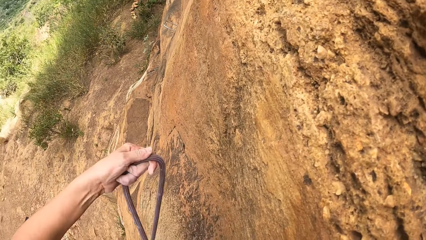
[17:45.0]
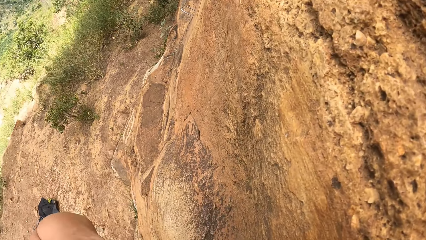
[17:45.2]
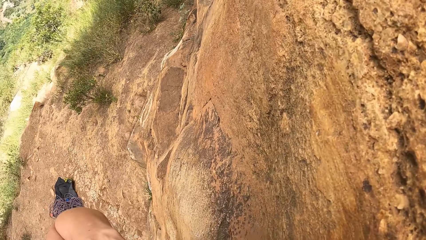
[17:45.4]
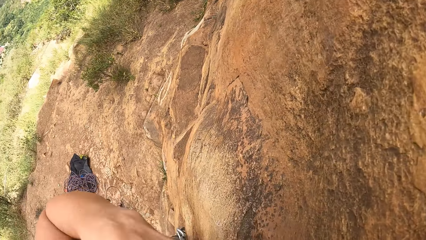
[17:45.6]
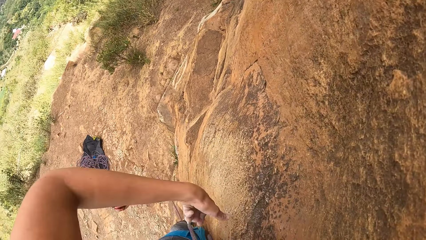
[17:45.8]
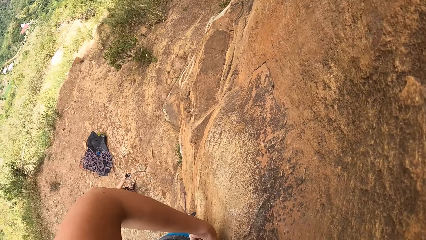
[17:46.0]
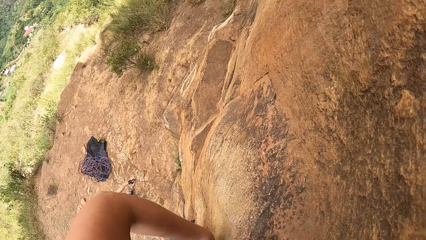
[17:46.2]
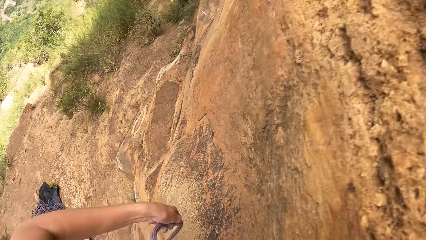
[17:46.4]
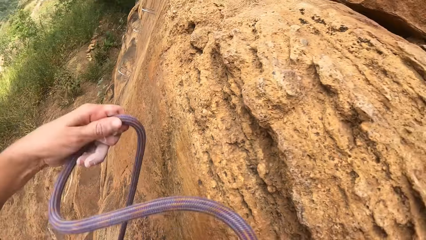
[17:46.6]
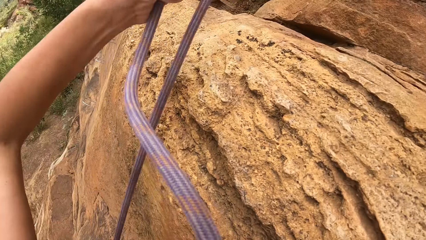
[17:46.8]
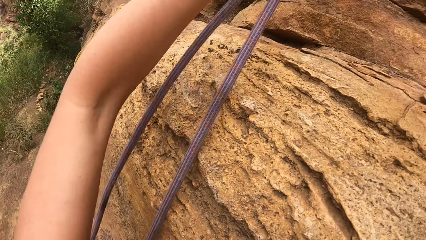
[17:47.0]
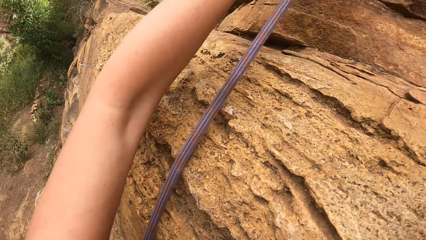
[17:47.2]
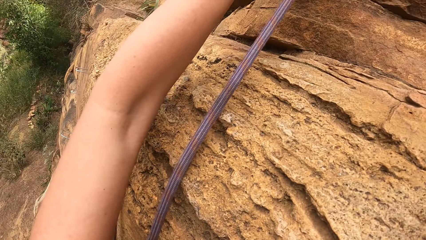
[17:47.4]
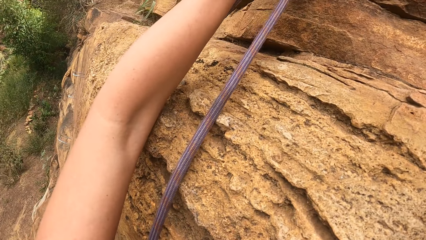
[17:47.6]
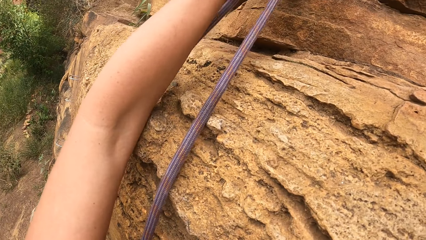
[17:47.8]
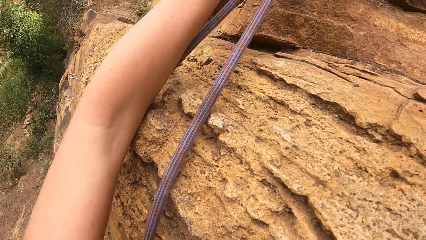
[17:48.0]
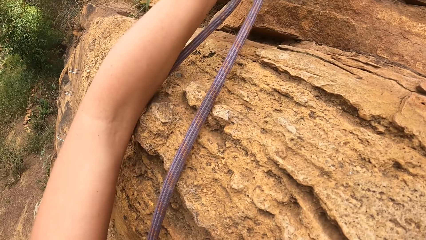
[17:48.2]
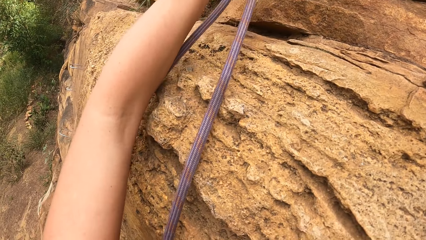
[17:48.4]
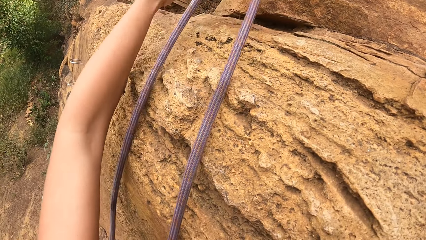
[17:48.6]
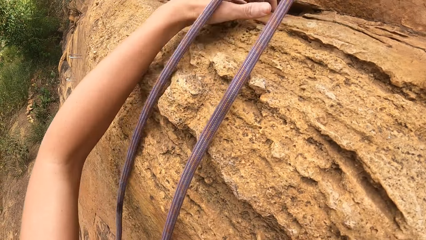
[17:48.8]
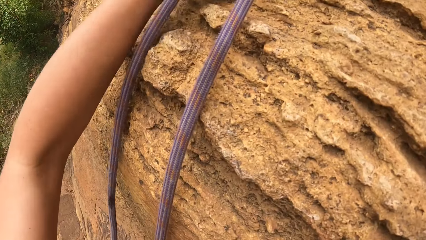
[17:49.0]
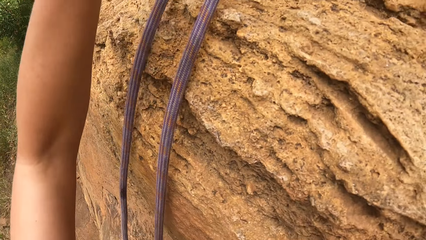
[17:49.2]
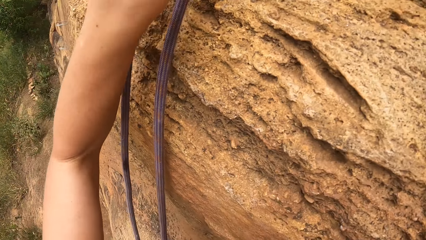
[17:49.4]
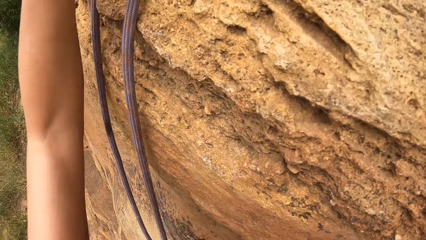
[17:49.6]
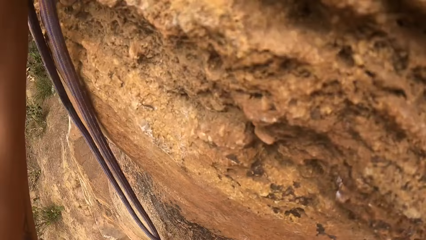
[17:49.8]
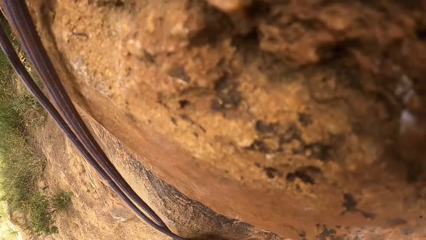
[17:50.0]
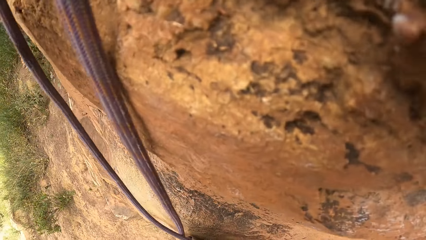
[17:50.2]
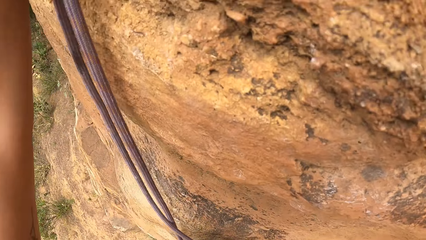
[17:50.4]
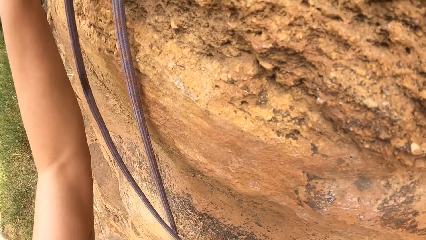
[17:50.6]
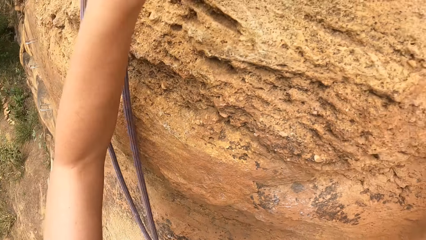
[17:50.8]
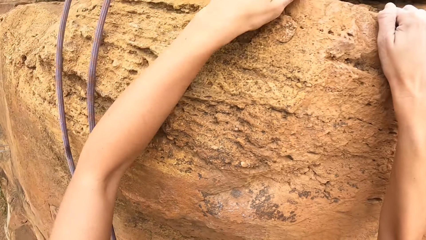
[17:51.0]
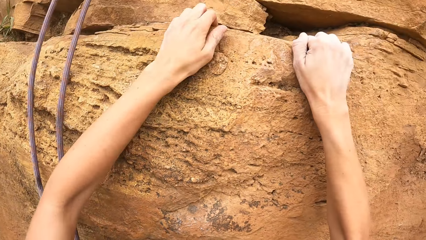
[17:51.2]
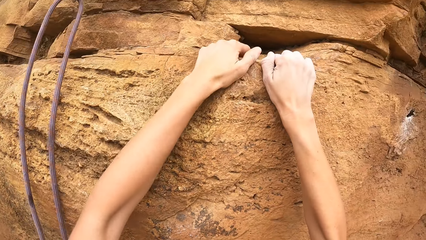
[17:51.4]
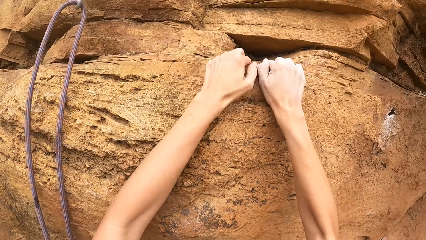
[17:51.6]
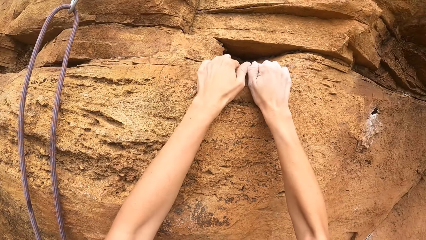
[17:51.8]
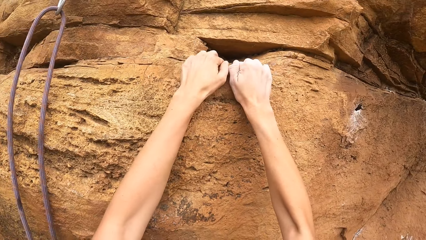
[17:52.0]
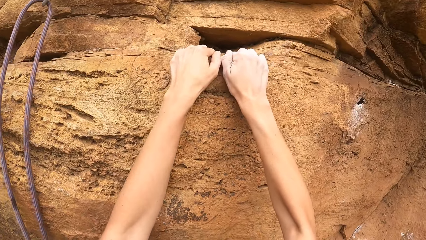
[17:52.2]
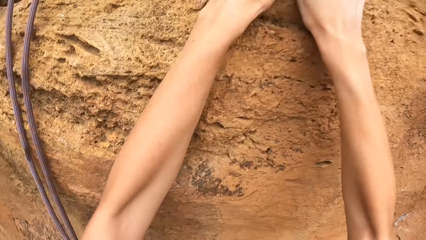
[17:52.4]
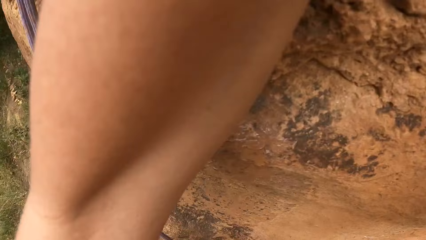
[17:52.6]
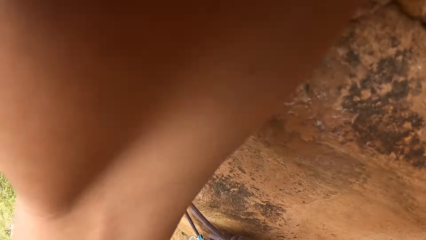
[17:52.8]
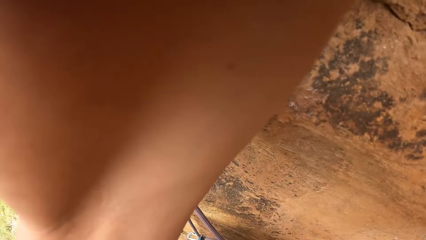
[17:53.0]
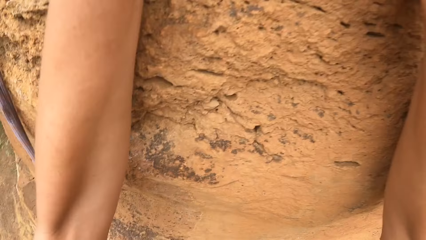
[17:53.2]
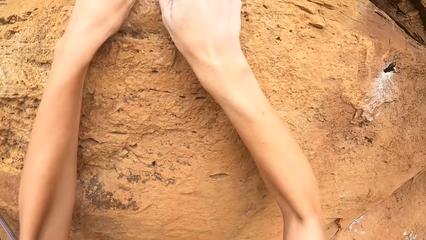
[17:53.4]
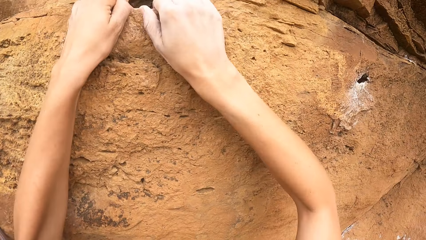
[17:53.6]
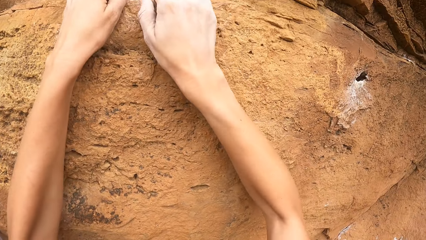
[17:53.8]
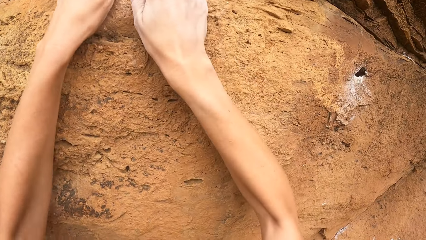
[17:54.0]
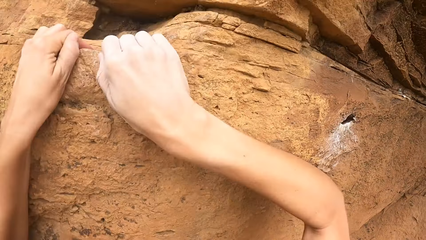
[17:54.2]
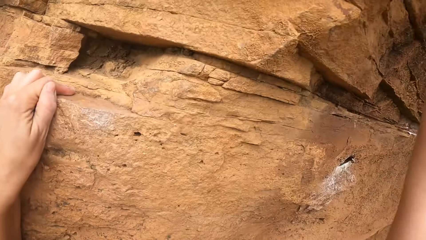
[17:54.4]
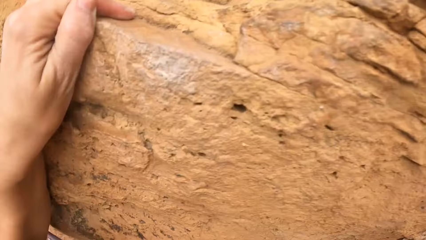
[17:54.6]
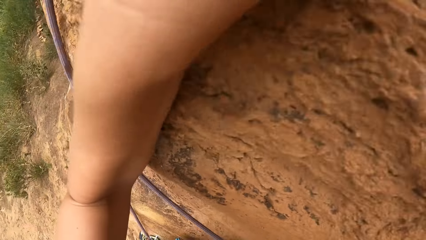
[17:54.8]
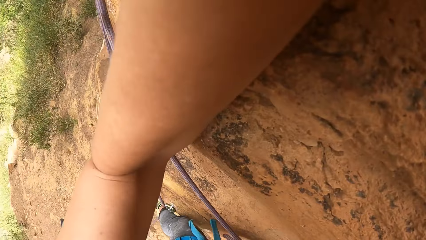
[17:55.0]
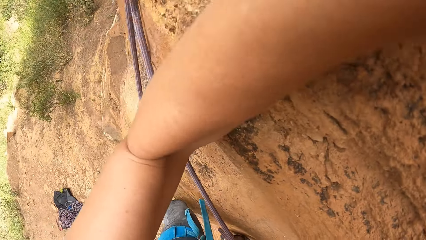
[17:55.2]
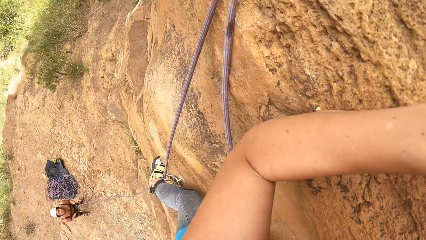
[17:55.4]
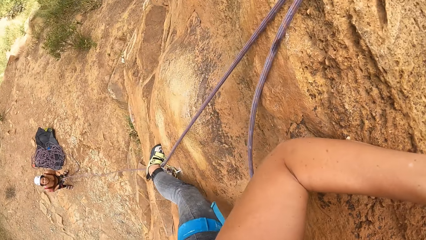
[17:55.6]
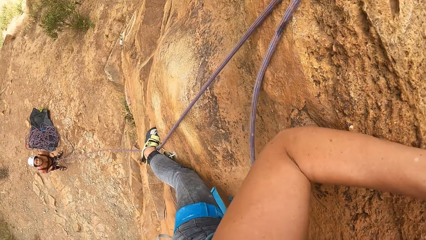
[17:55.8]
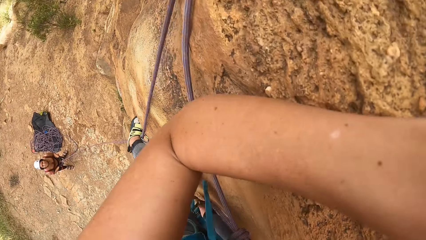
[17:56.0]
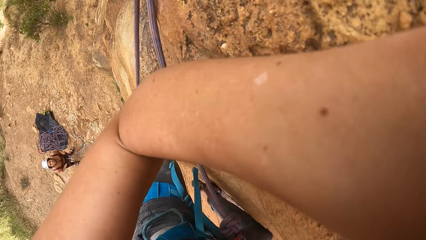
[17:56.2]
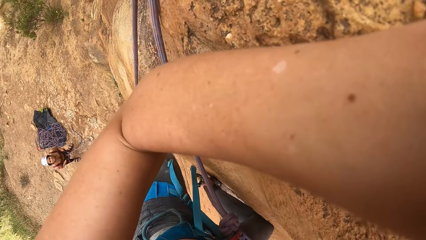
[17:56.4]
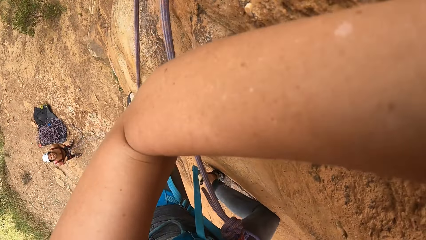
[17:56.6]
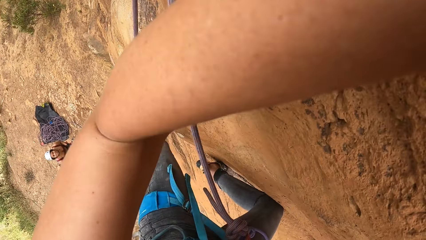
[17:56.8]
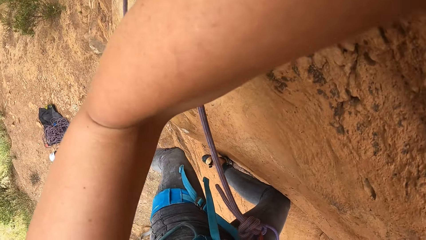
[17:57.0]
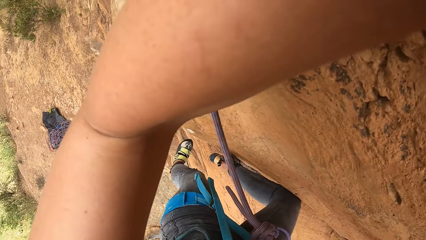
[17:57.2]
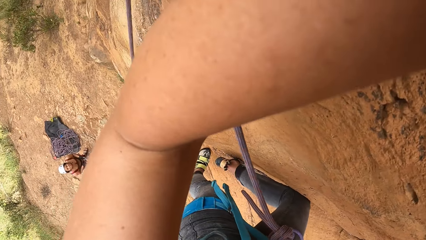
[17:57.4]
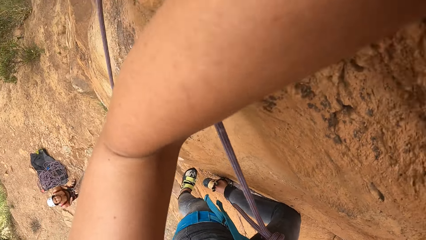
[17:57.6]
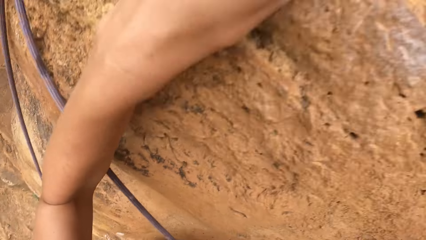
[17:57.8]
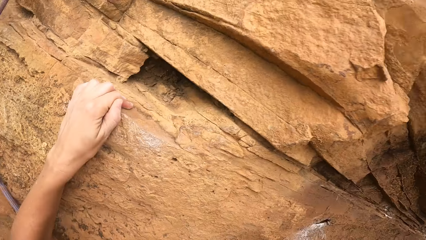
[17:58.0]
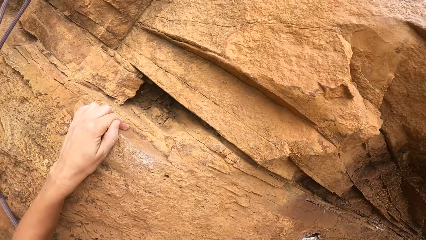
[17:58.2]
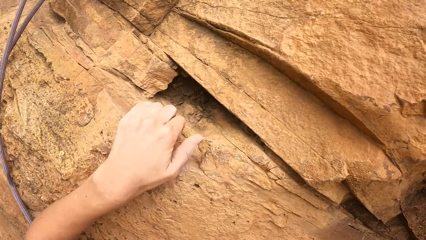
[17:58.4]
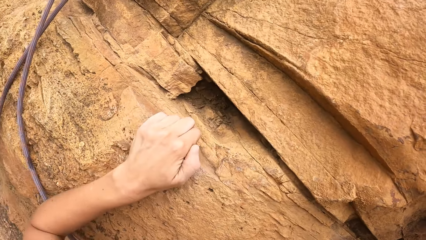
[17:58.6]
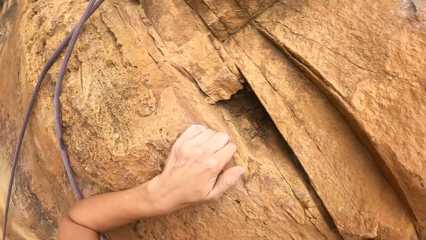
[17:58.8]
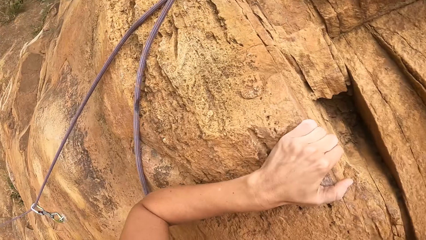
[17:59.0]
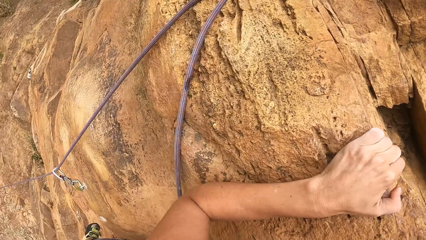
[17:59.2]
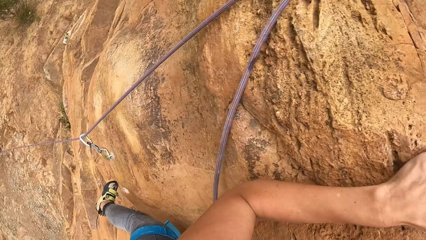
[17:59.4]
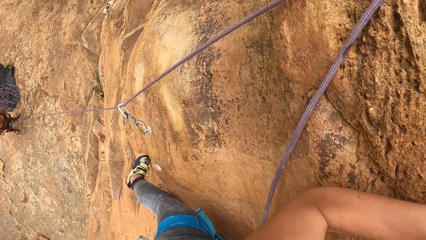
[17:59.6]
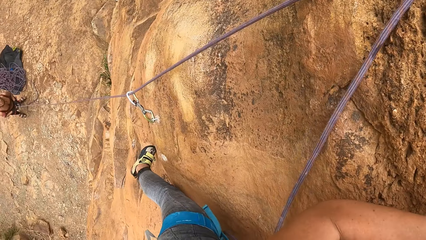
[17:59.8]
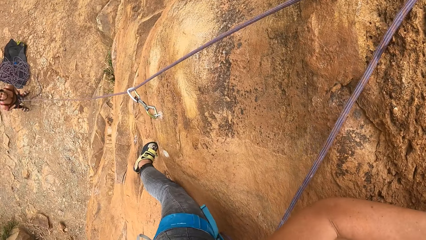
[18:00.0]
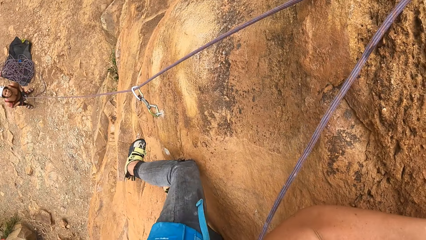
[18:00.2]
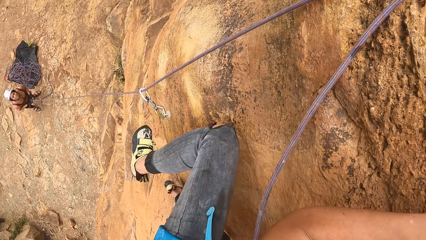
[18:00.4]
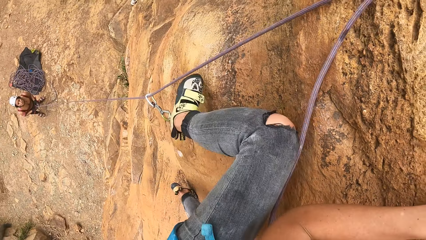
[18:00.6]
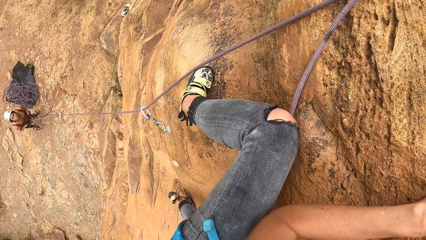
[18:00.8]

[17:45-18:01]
The camera wearer adjusts the rope. They climb the rocks.
